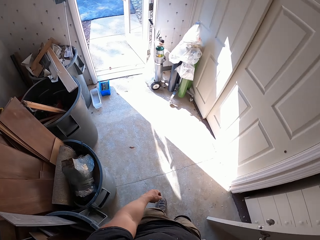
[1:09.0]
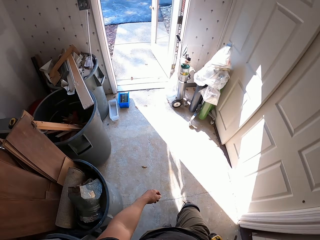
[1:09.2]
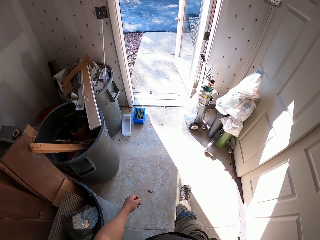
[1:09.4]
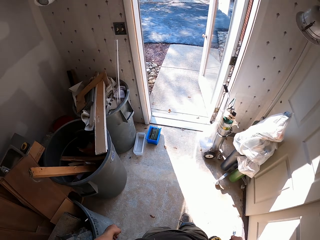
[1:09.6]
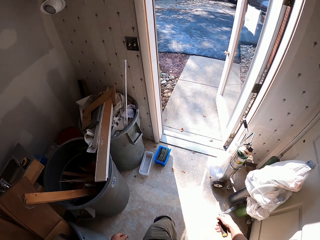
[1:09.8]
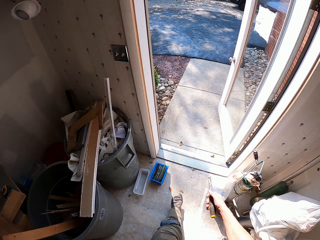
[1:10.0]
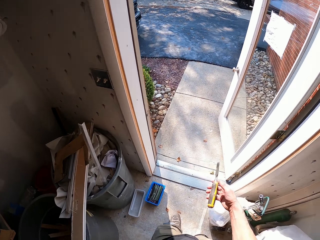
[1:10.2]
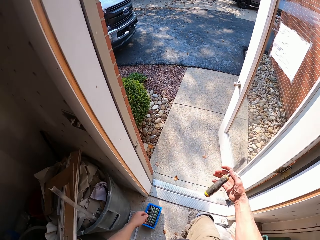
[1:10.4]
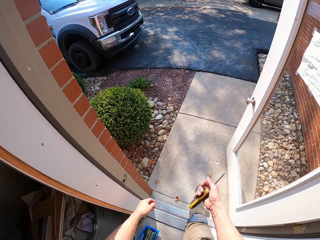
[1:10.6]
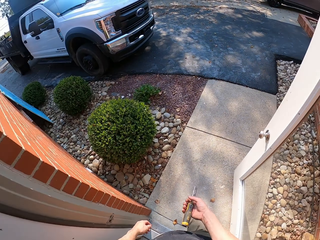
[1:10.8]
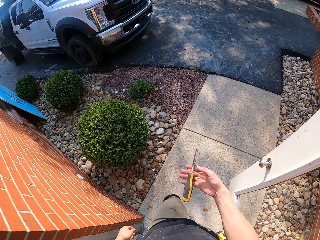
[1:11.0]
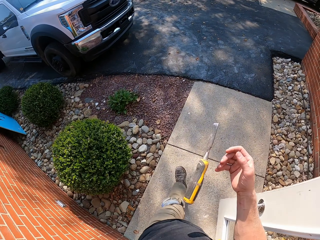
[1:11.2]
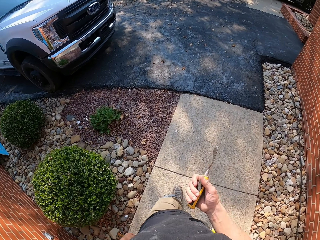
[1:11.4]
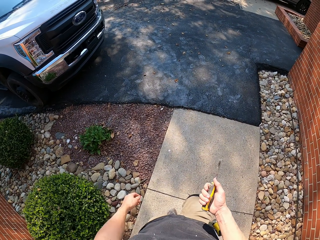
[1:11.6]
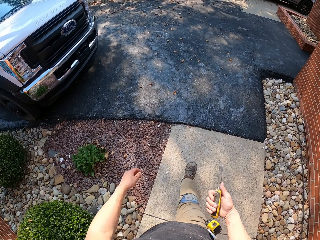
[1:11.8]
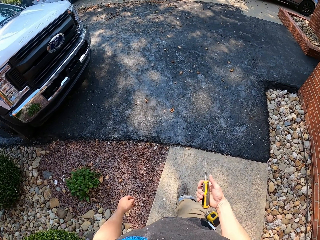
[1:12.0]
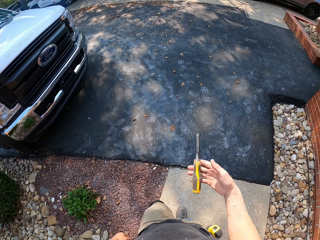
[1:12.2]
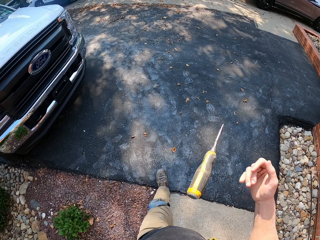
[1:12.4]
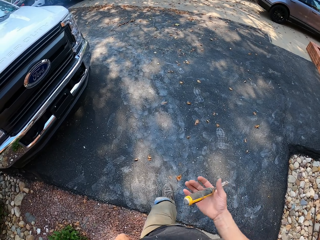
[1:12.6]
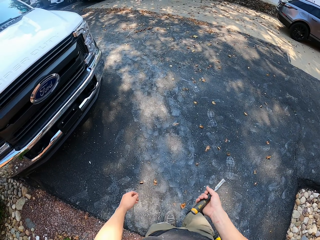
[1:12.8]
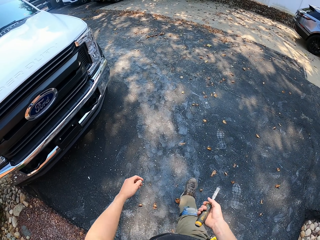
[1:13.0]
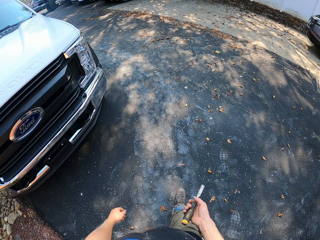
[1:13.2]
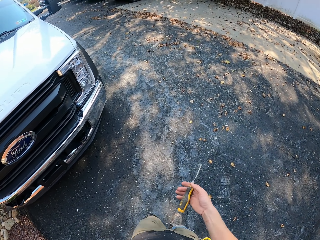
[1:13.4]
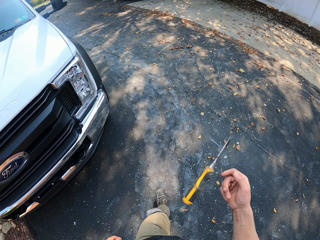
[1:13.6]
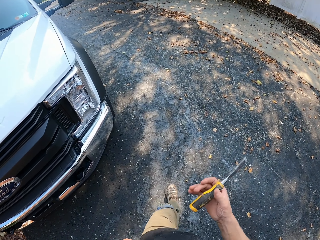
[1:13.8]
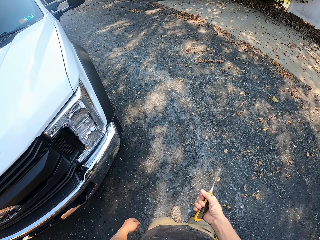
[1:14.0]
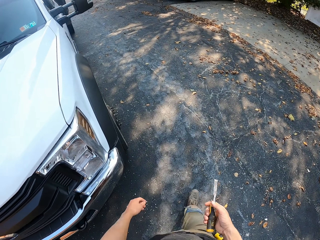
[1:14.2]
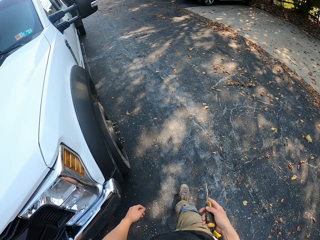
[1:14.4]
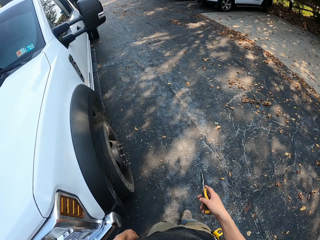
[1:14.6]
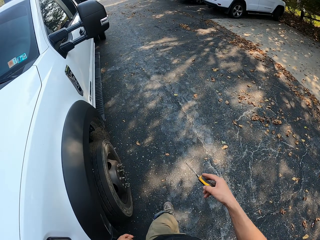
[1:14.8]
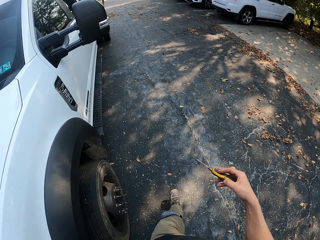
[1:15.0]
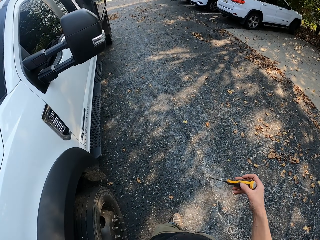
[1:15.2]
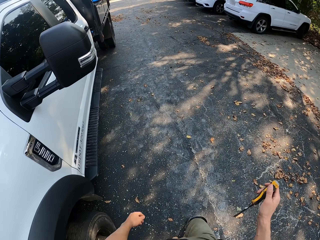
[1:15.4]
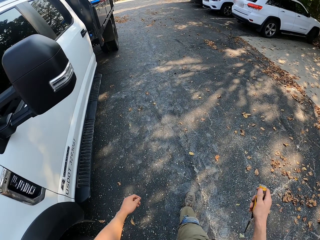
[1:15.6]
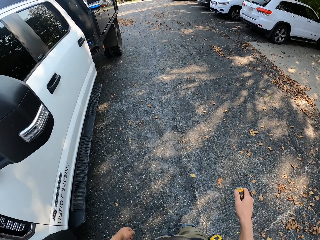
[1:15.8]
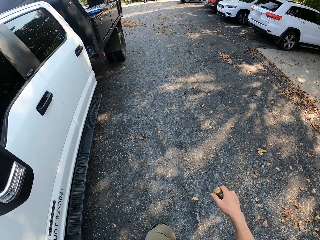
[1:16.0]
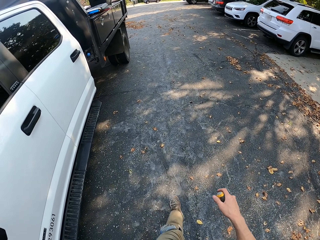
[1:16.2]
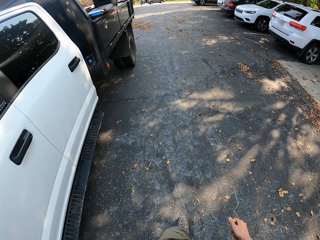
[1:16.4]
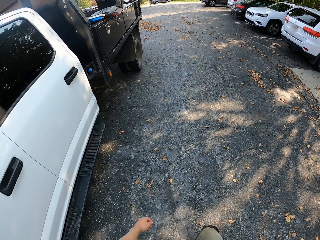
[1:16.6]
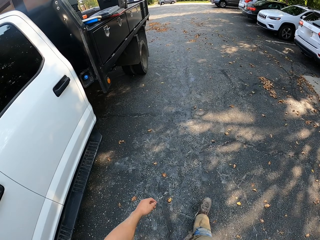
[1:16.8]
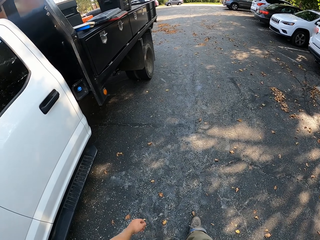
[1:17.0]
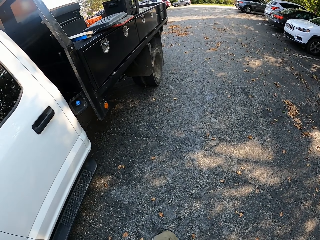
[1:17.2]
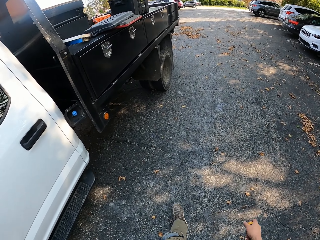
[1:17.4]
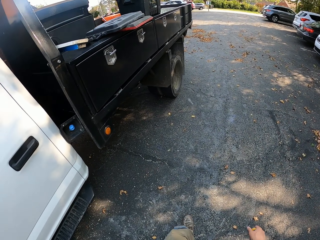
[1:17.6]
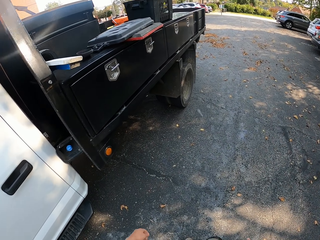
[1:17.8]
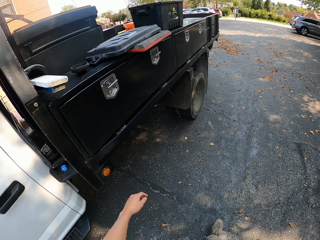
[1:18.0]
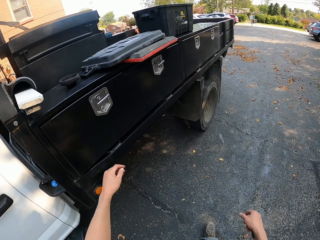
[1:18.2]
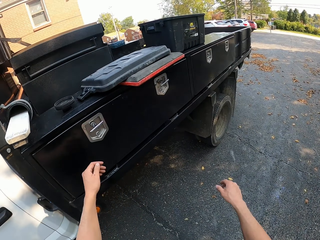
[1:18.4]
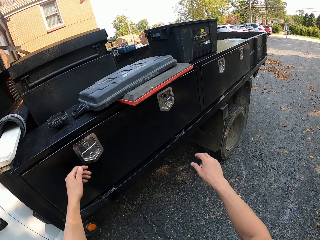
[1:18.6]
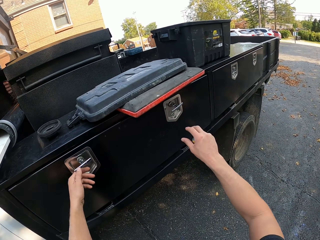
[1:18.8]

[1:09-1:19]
The camera wearer walks outside. They play with the screwdriver. They walk on the pavement.

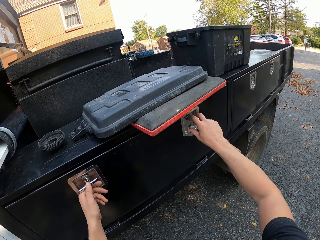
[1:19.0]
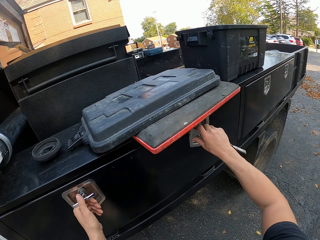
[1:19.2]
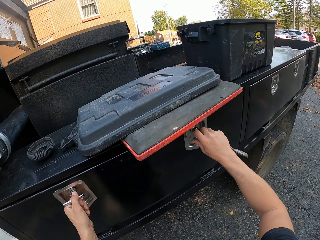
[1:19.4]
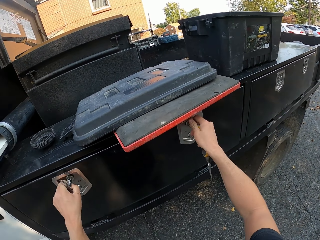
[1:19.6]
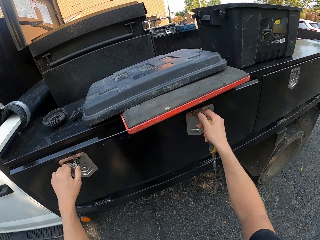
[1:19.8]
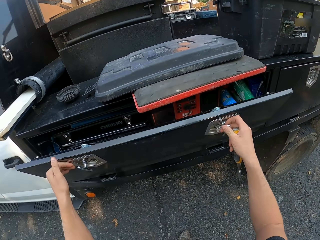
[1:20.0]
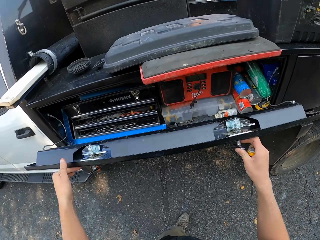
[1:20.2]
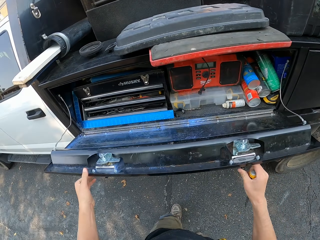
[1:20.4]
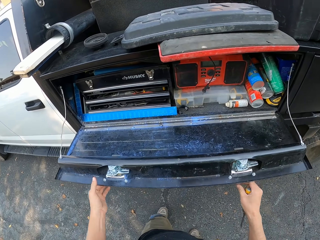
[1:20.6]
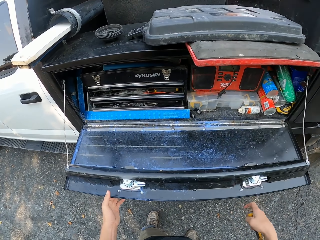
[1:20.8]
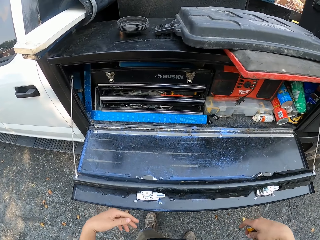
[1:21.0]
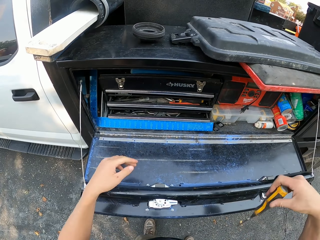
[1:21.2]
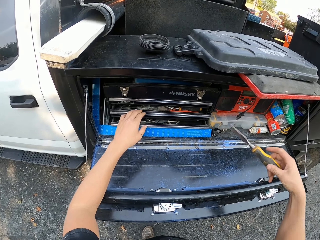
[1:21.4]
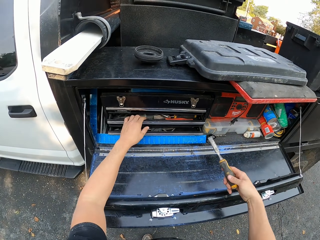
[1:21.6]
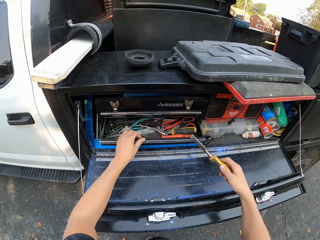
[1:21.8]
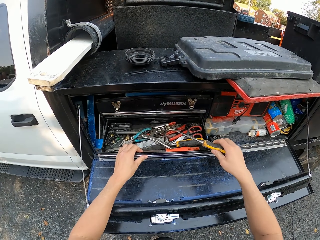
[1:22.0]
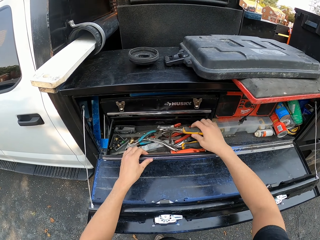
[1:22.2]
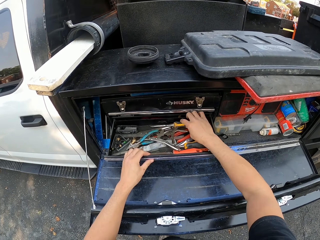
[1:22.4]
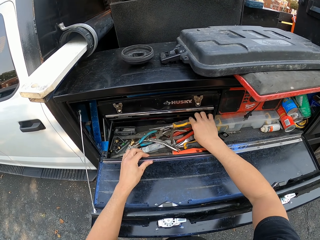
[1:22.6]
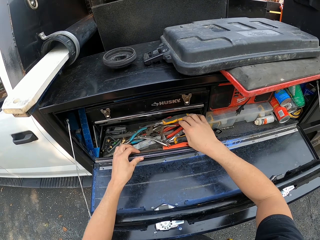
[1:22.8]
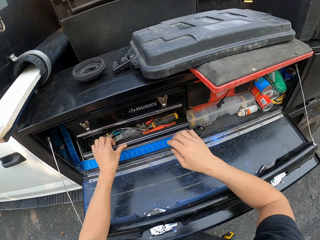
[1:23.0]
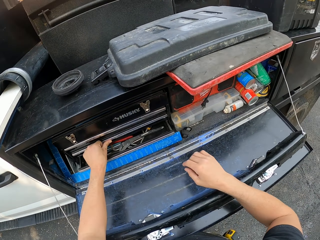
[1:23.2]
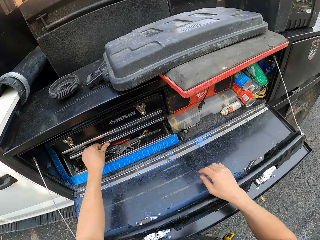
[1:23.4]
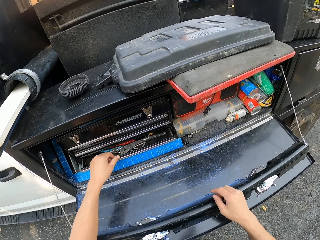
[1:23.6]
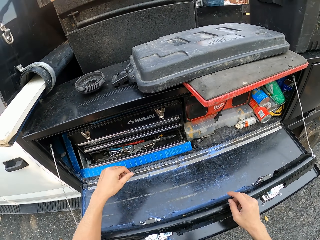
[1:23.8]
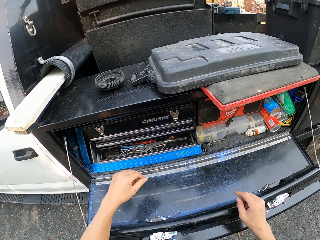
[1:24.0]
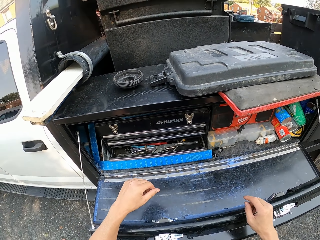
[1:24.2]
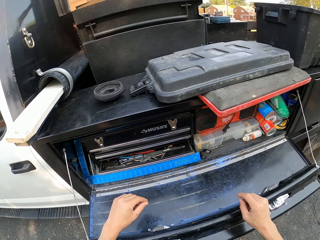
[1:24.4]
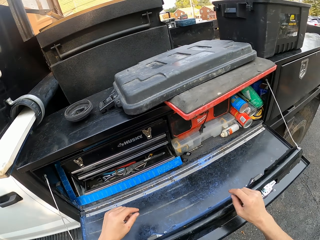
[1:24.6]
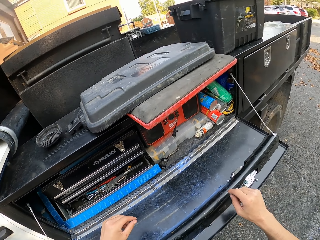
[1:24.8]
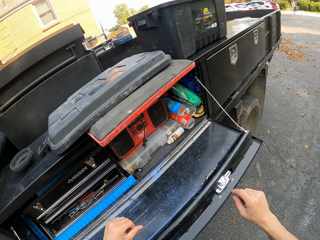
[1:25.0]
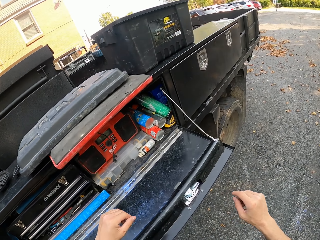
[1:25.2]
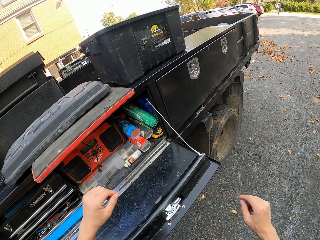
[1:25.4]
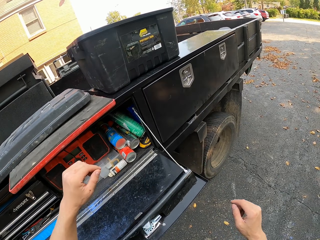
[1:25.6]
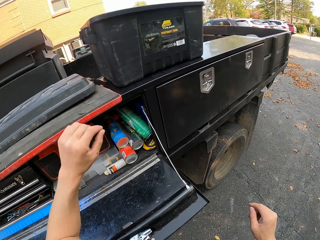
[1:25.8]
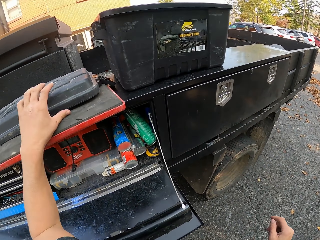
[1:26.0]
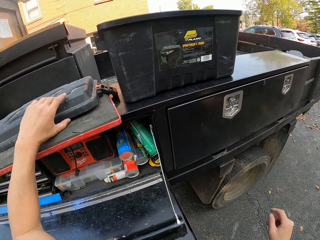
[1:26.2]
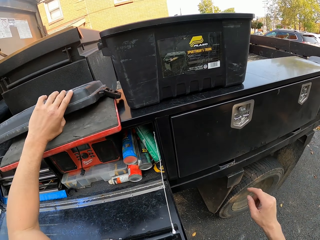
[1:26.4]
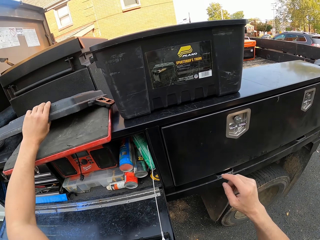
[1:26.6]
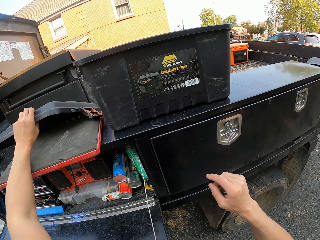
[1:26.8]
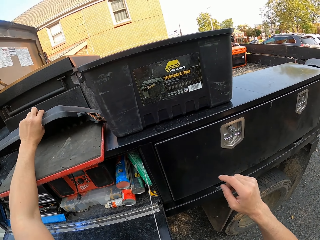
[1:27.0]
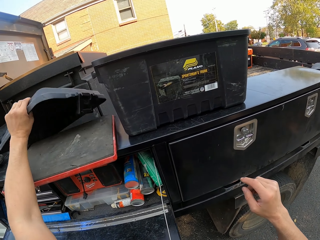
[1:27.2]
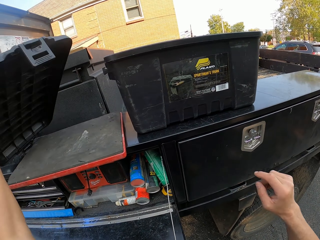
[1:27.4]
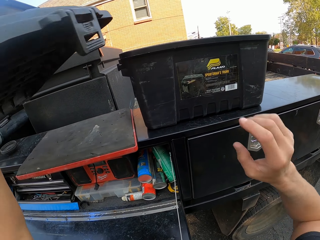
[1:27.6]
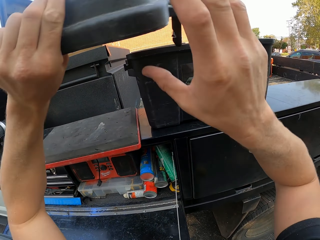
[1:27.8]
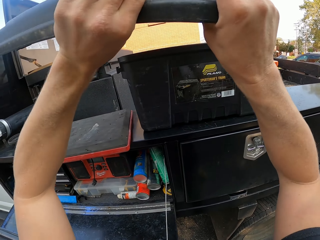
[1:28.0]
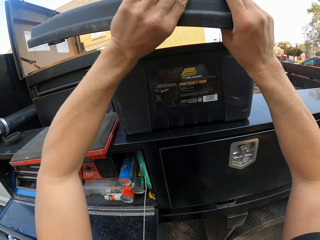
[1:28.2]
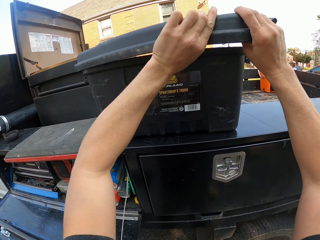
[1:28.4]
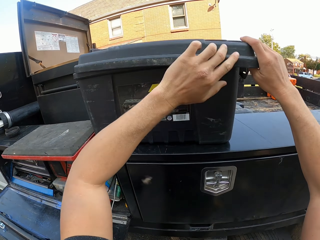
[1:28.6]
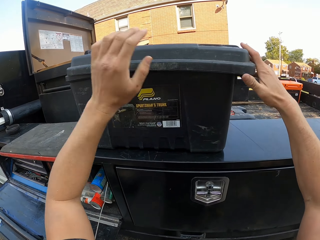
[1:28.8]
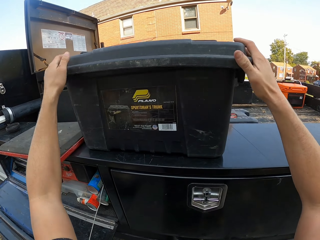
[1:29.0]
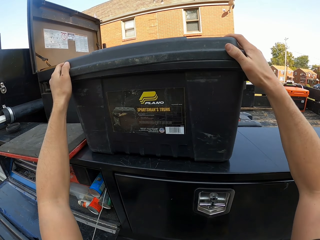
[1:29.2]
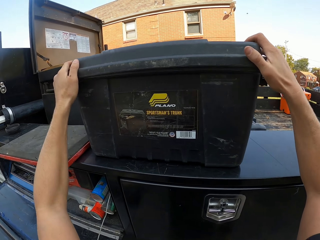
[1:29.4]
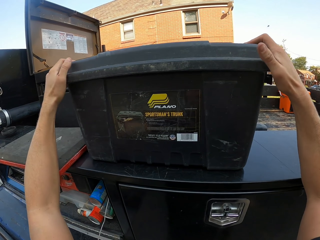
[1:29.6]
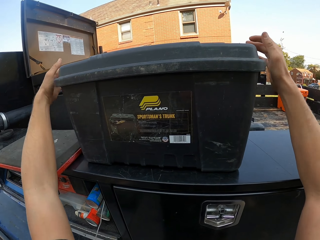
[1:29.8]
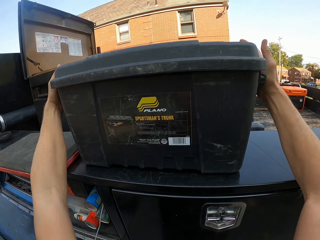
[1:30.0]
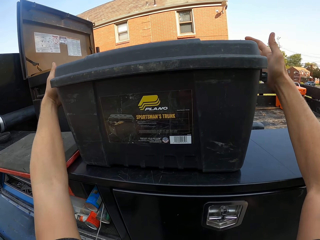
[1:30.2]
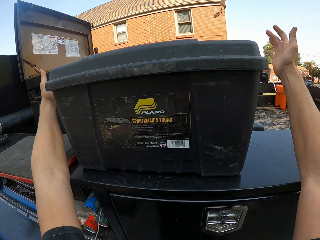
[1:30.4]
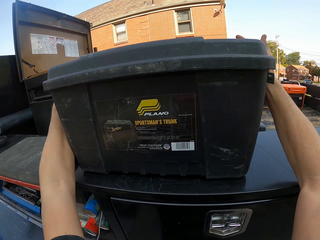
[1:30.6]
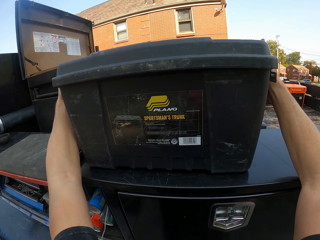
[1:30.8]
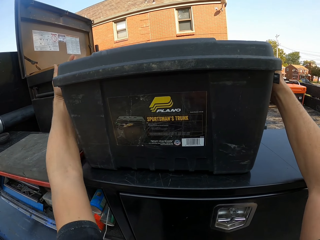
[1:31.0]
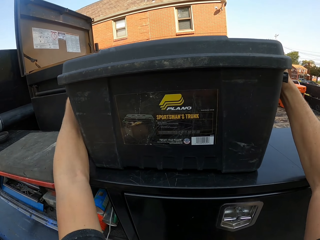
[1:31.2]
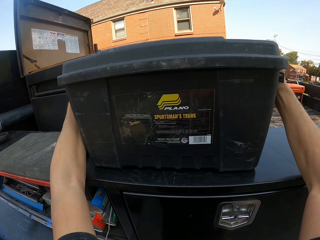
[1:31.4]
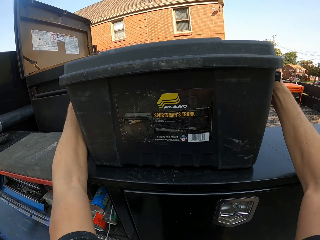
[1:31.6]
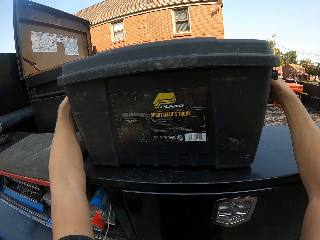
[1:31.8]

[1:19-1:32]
The camera wearer opens the vehicle boot. They open the drawer or vehicle shelf. They place the screwdriver in the drawer in the boot. They close the drawer. They pick up the container lid. They close the container.
